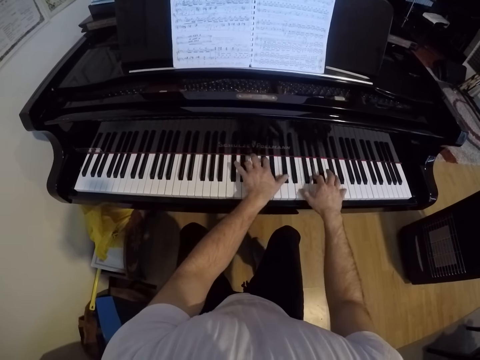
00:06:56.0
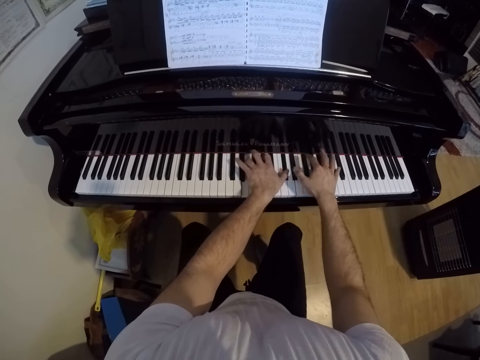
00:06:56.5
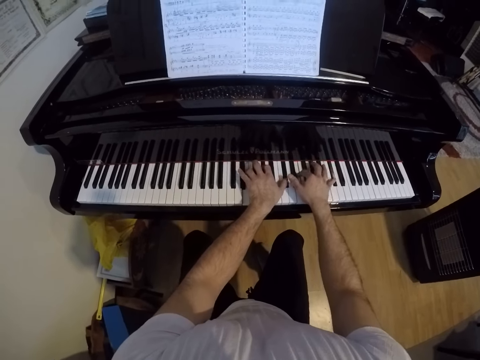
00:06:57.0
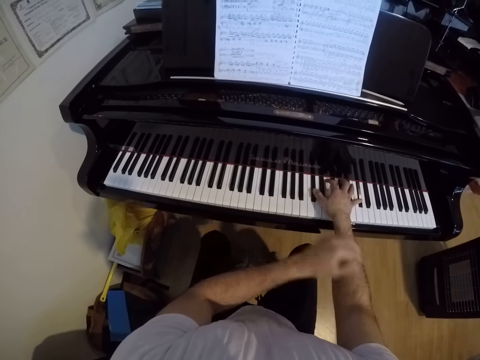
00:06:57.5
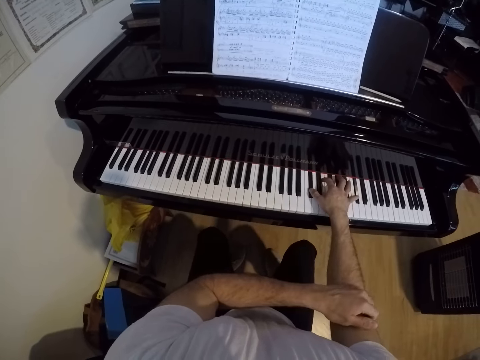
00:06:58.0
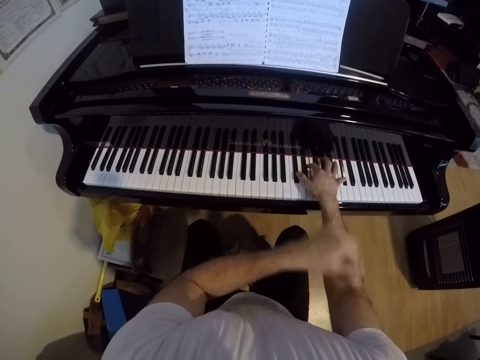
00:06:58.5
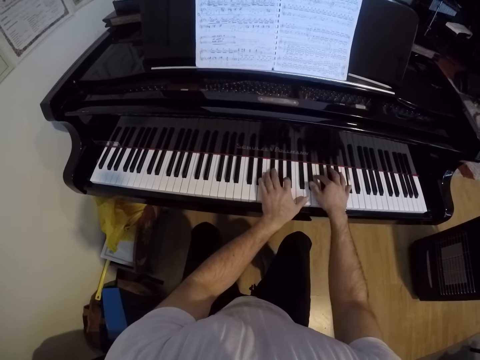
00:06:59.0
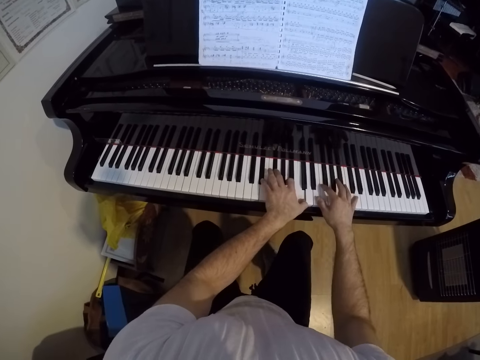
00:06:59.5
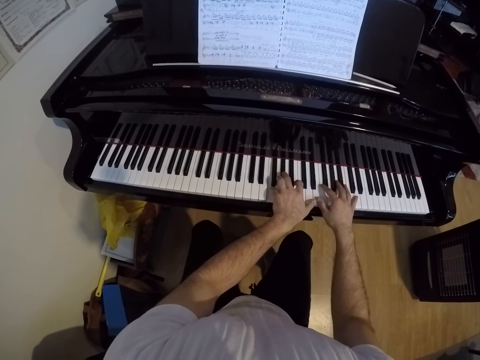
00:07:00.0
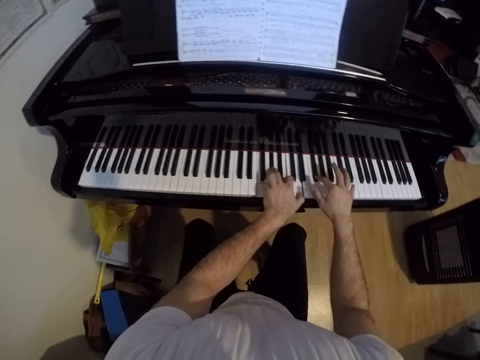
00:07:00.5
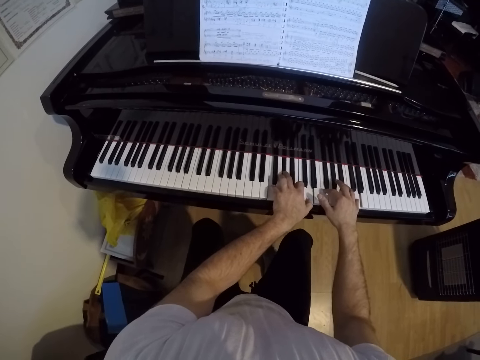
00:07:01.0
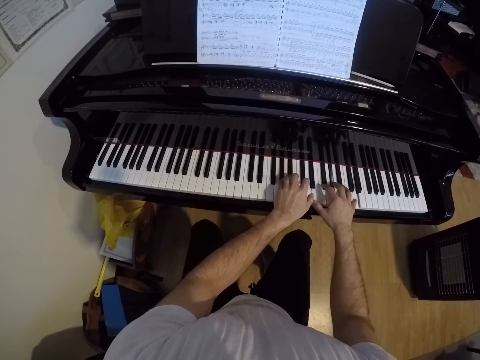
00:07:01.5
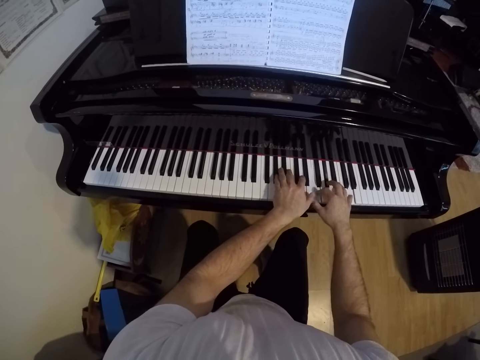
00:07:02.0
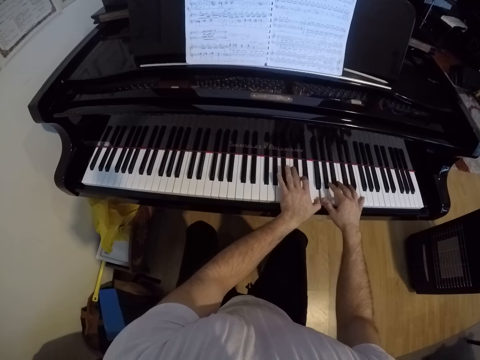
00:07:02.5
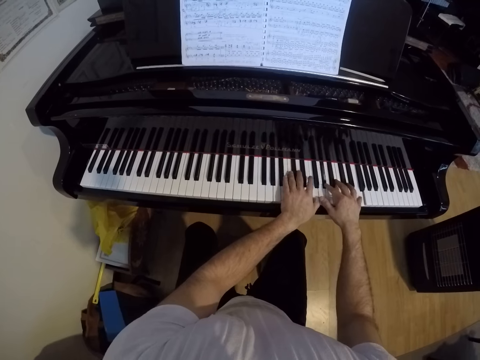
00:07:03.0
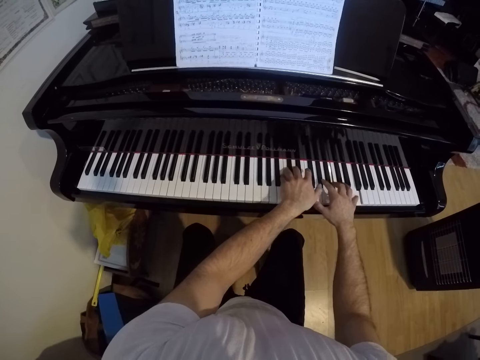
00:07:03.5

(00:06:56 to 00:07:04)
The camera wearer scratches his right hand with his left hand. He plays the piano with both hands.

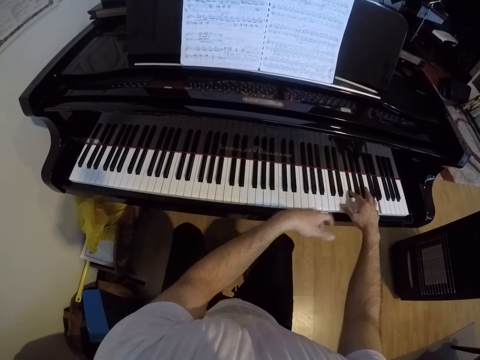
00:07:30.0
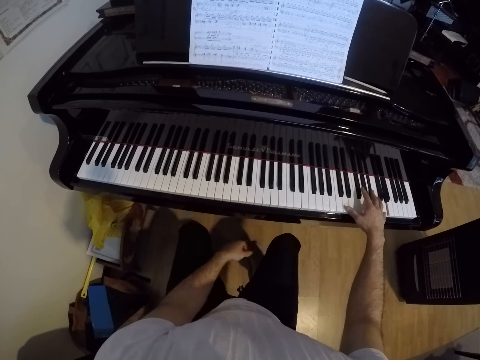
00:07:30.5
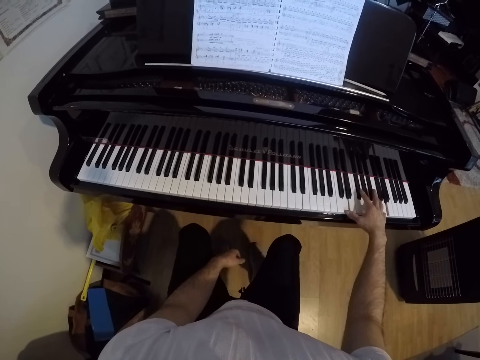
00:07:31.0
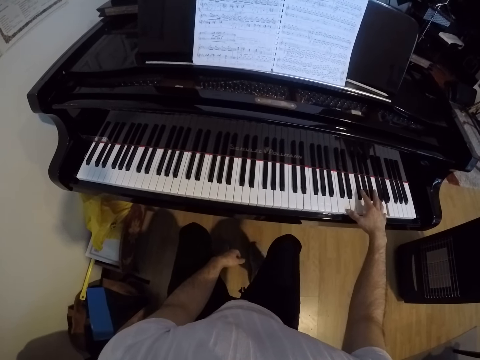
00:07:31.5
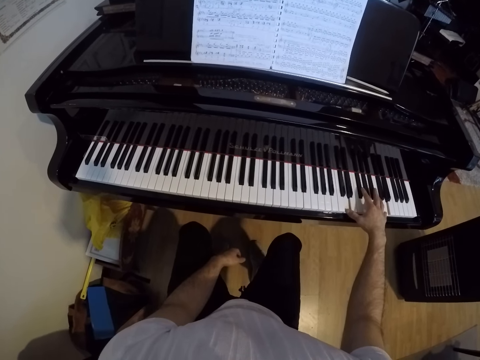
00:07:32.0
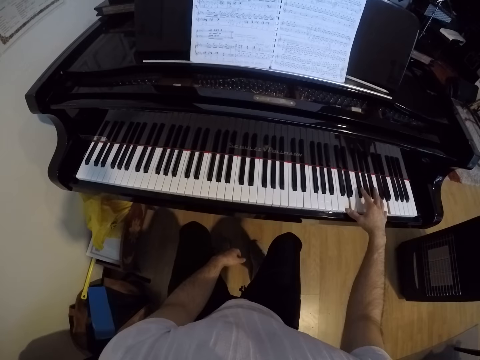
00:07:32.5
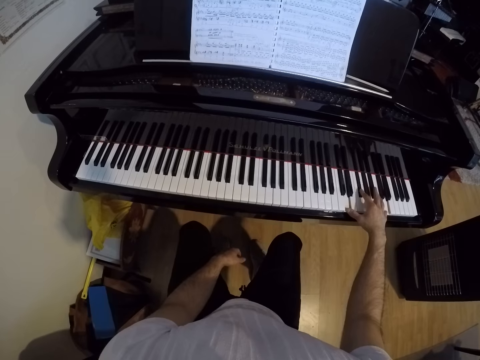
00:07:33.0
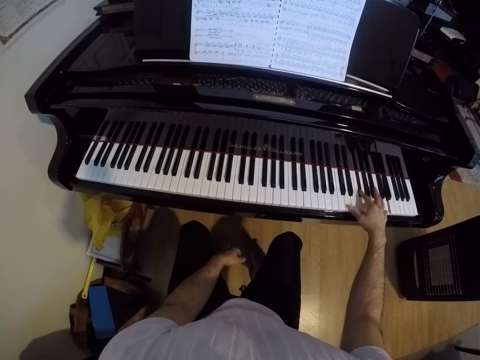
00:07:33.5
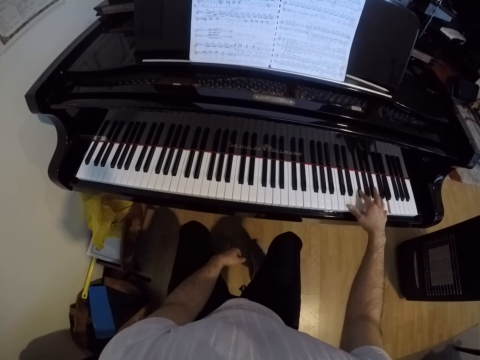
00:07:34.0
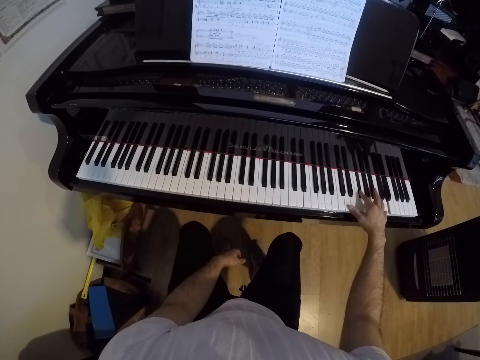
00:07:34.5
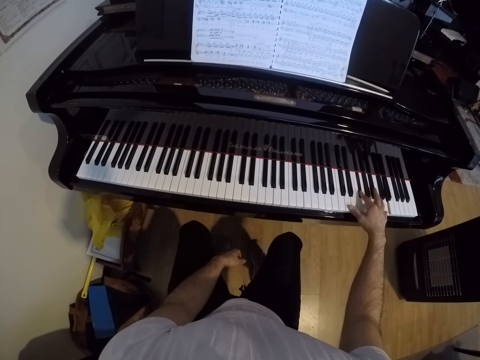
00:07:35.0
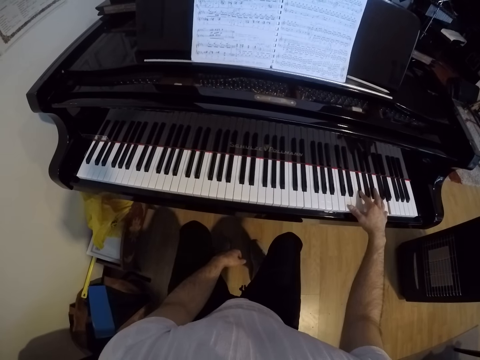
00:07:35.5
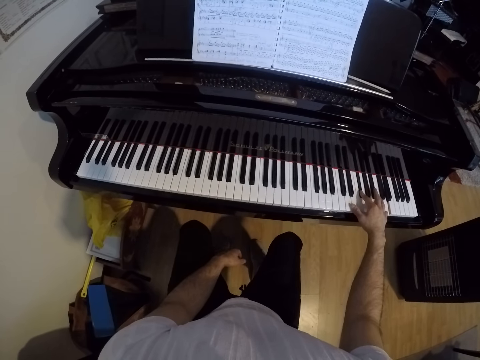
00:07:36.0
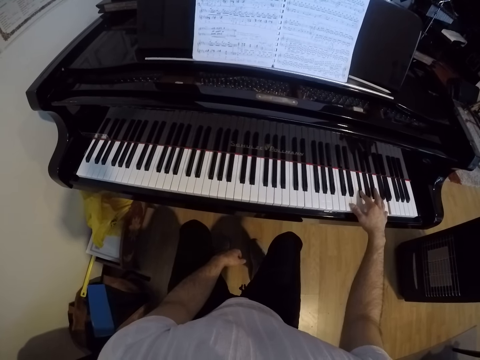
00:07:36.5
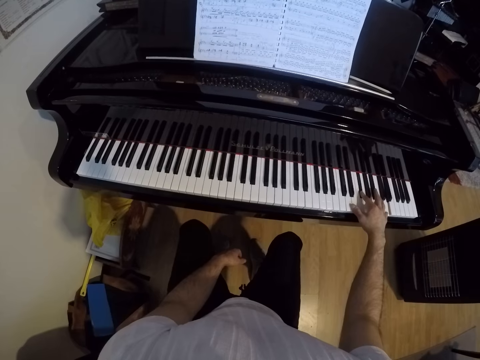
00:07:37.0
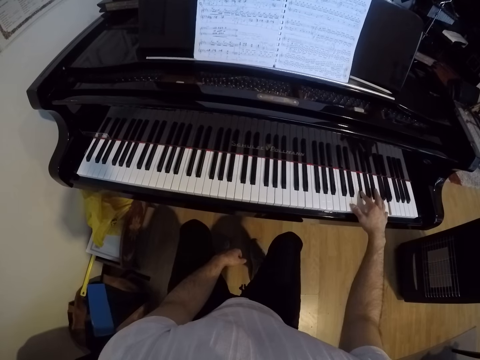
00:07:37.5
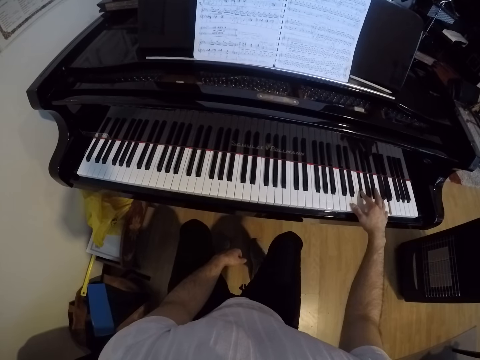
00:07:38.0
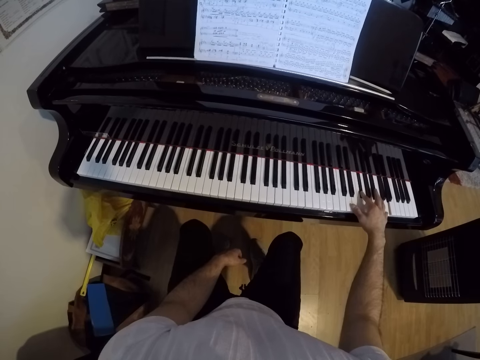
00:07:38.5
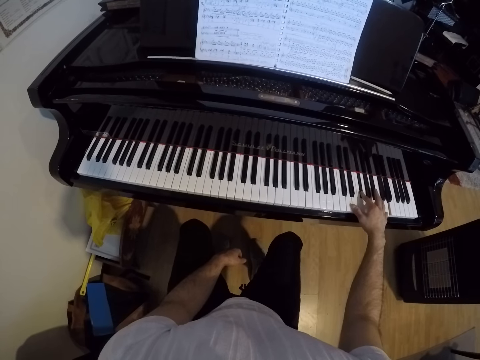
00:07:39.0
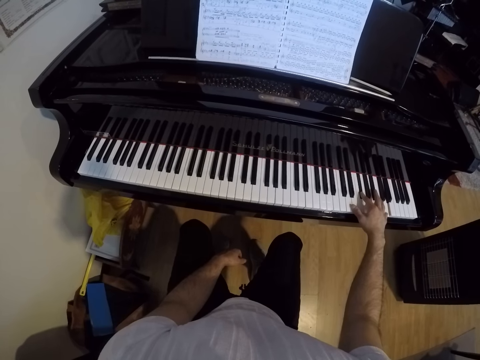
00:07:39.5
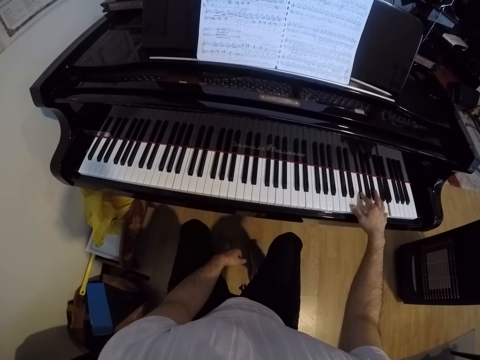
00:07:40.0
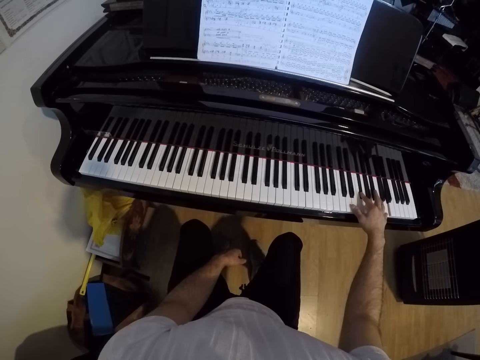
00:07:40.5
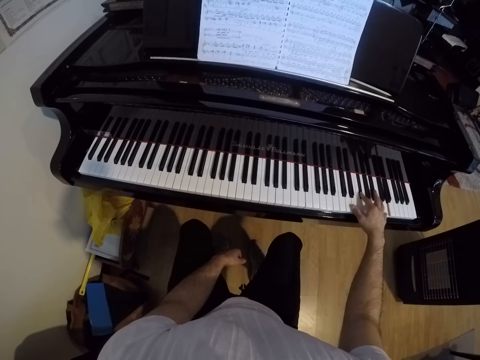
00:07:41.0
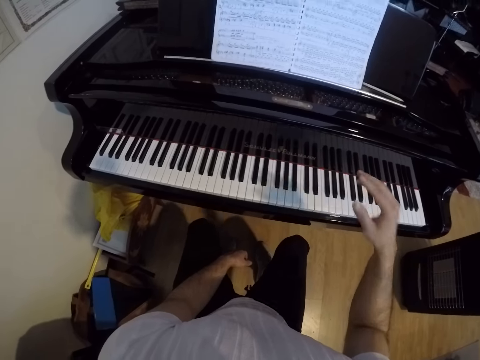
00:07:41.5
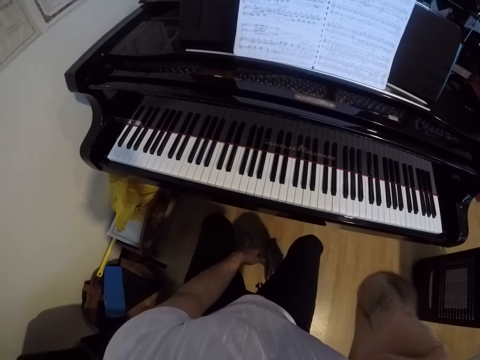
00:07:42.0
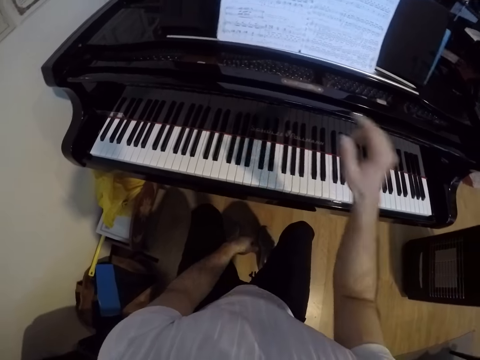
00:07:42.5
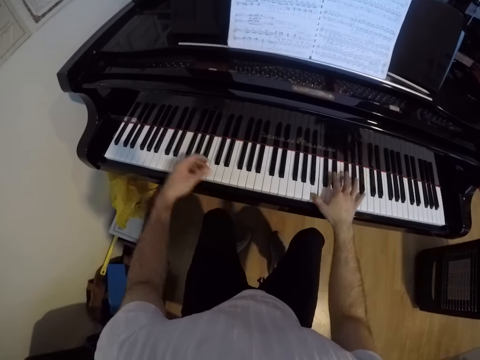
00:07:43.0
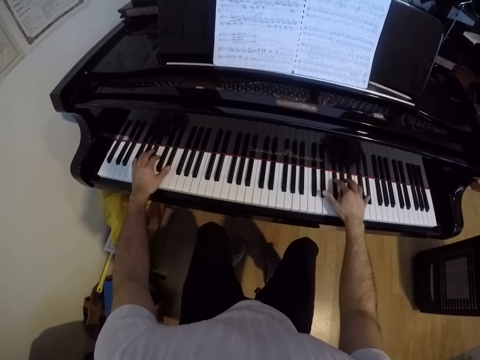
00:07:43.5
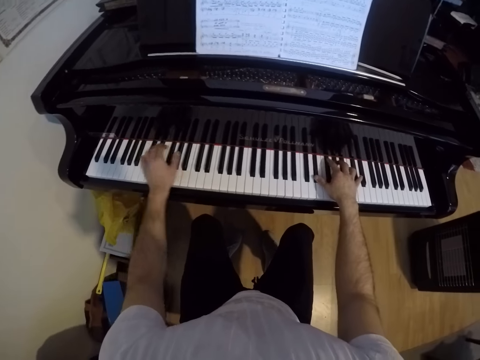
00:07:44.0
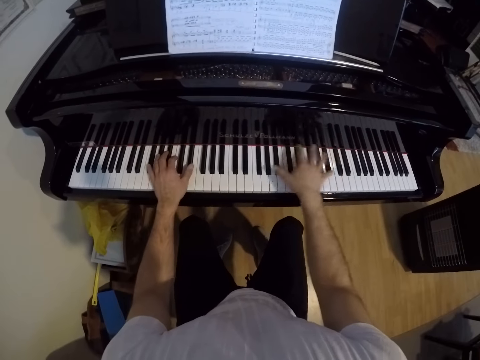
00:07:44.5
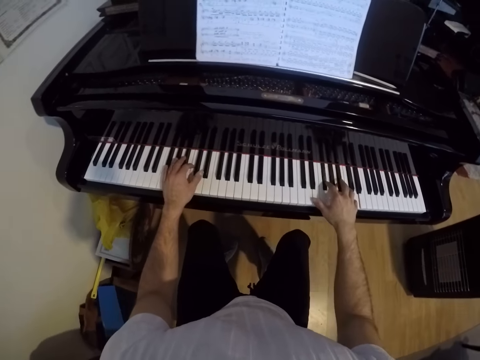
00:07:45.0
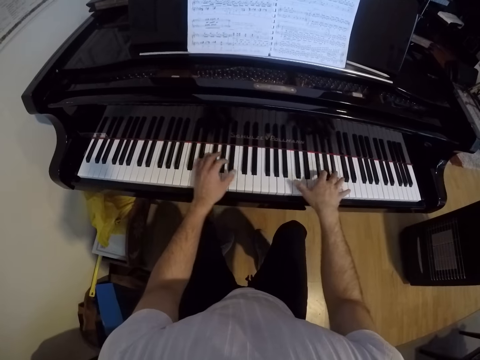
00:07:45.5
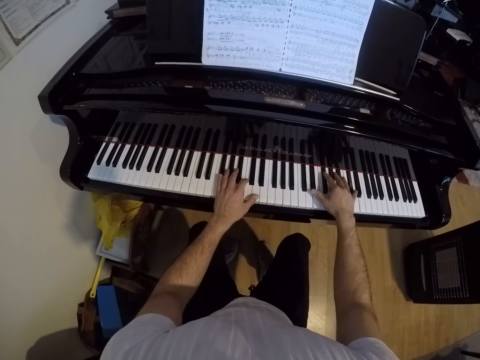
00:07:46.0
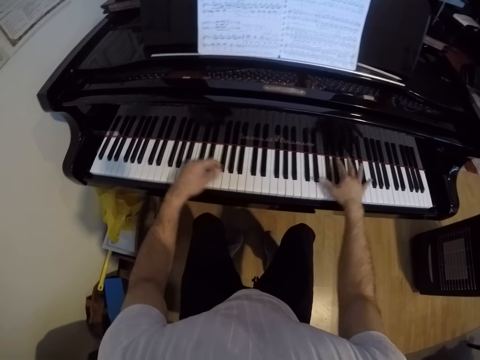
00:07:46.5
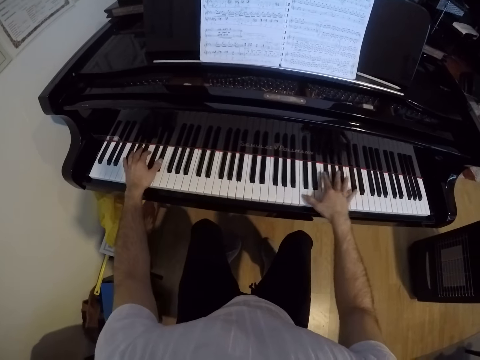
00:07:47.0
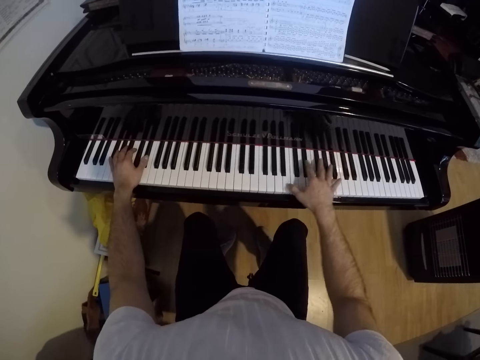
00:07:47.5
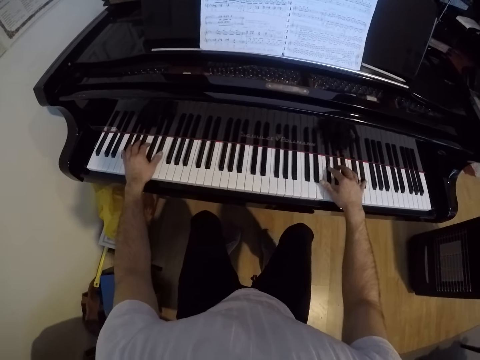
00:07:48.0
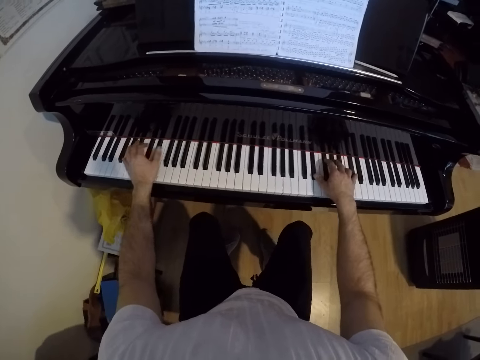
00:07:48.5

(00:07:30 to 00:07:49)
The camera wearer plays the piano with his right hand. He removes both hands from the piano. He plays the piano with his right hand.
